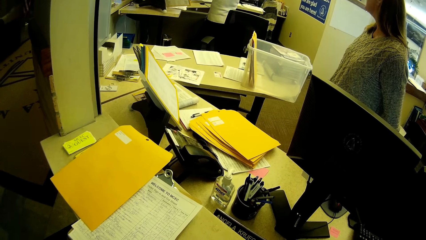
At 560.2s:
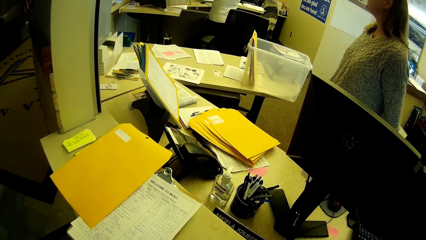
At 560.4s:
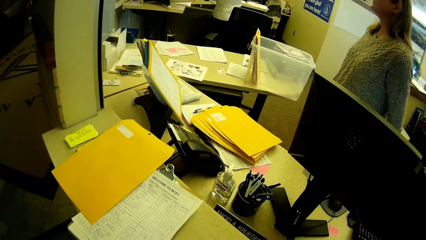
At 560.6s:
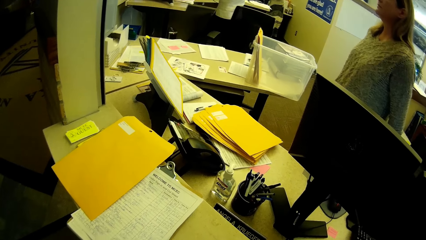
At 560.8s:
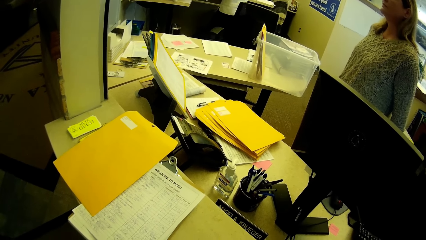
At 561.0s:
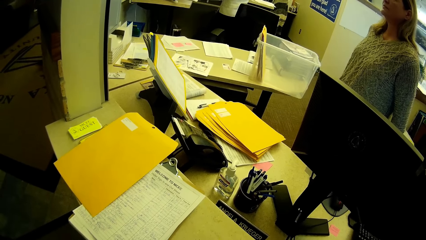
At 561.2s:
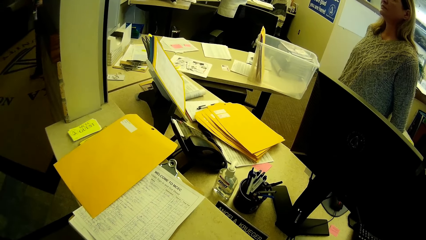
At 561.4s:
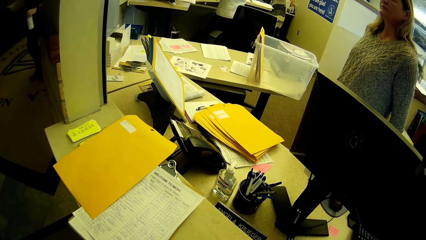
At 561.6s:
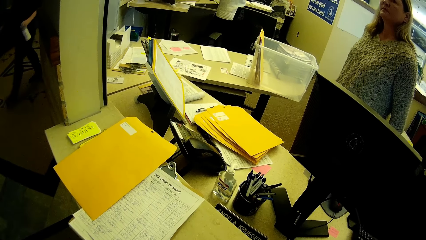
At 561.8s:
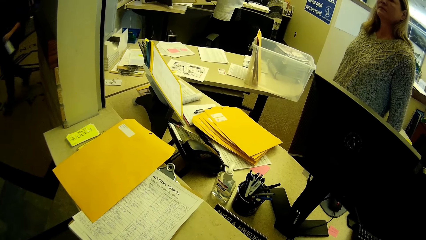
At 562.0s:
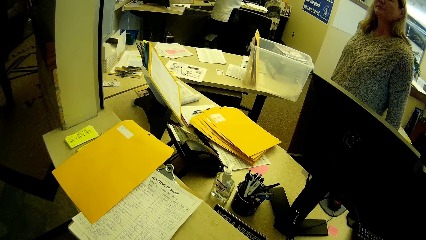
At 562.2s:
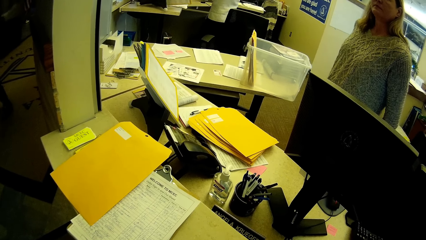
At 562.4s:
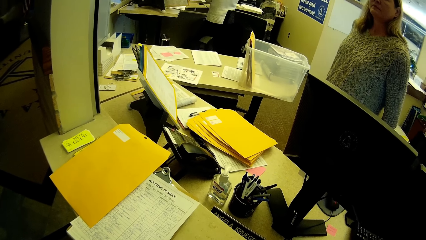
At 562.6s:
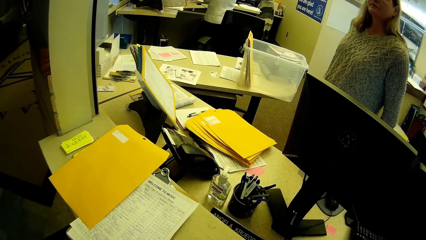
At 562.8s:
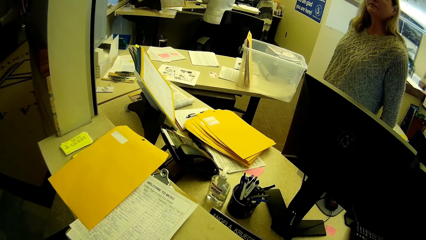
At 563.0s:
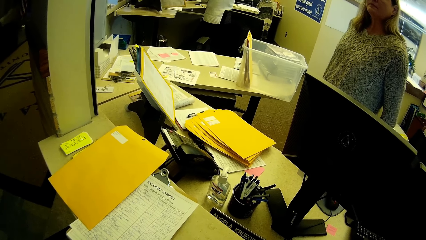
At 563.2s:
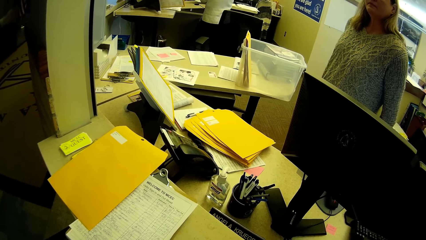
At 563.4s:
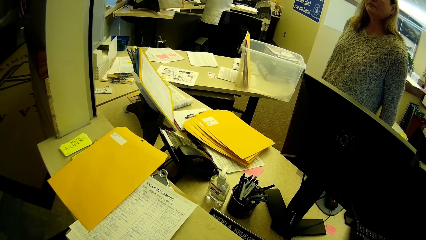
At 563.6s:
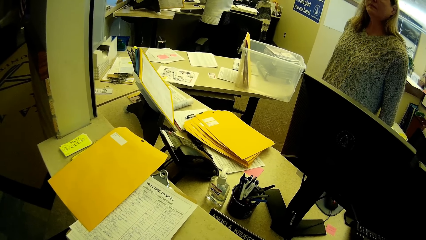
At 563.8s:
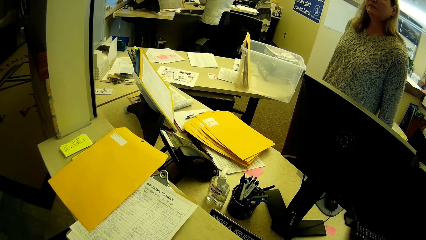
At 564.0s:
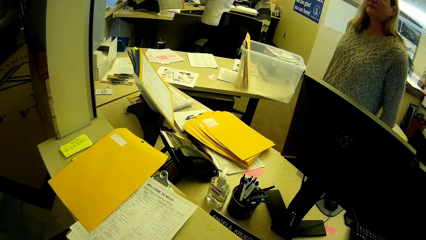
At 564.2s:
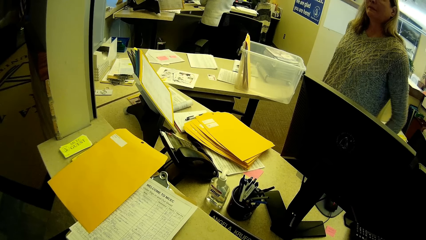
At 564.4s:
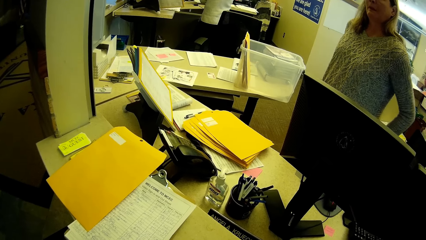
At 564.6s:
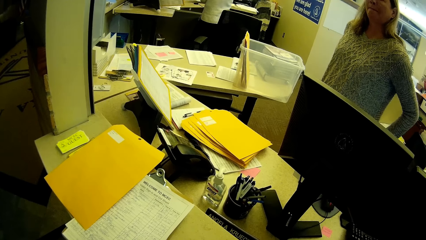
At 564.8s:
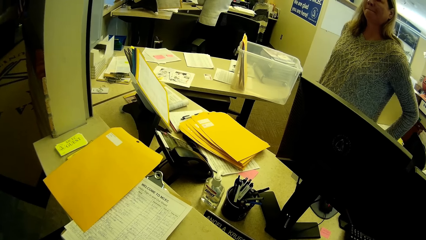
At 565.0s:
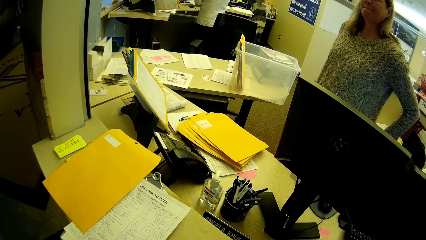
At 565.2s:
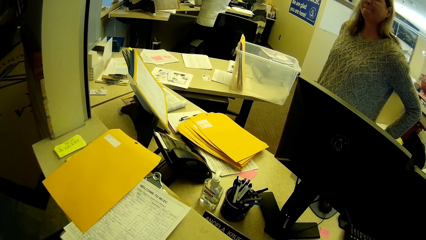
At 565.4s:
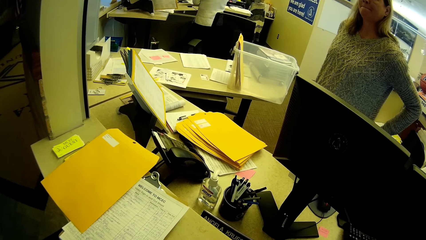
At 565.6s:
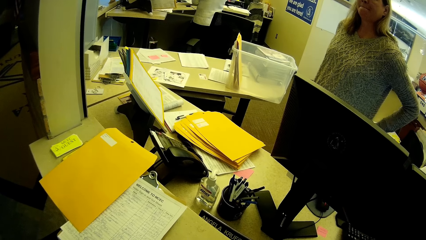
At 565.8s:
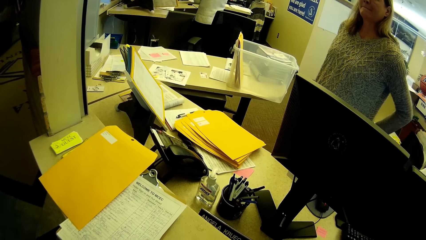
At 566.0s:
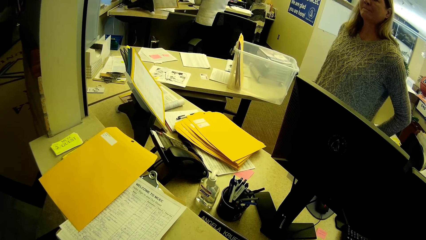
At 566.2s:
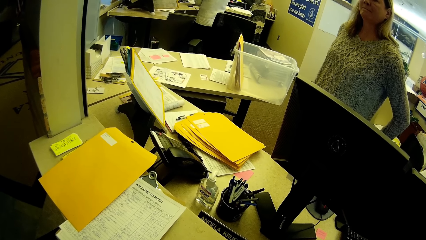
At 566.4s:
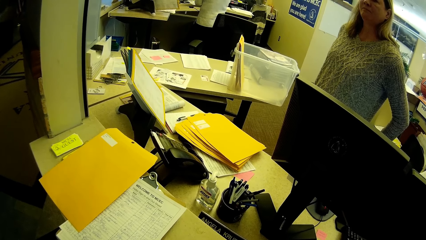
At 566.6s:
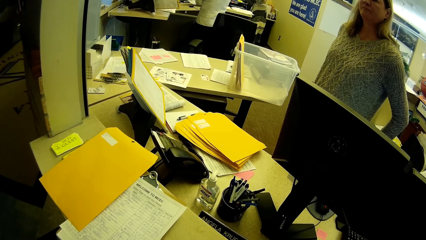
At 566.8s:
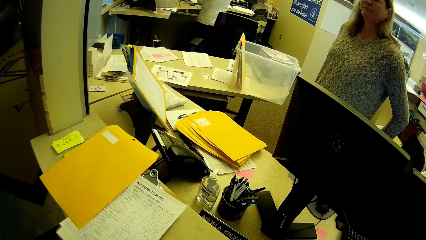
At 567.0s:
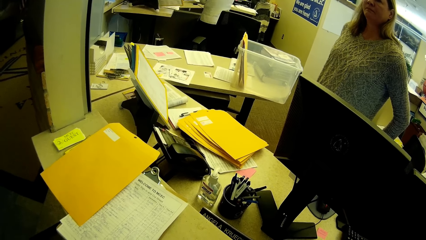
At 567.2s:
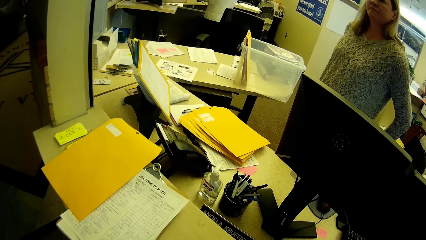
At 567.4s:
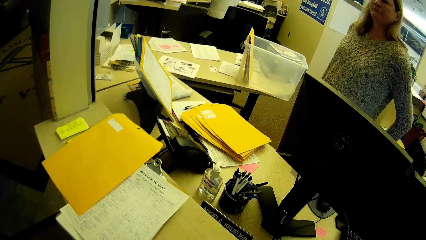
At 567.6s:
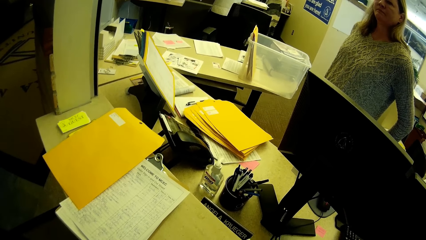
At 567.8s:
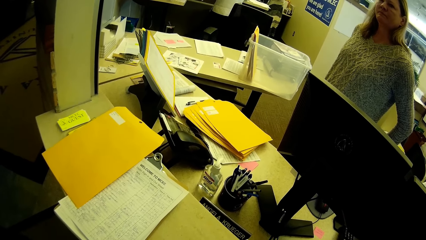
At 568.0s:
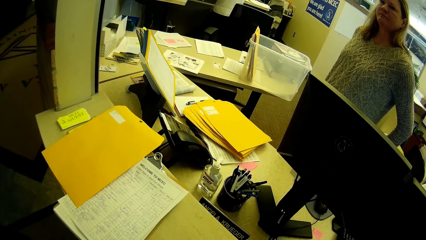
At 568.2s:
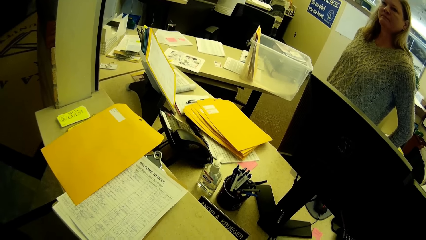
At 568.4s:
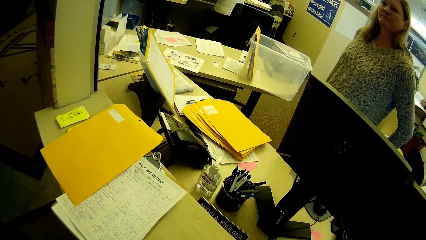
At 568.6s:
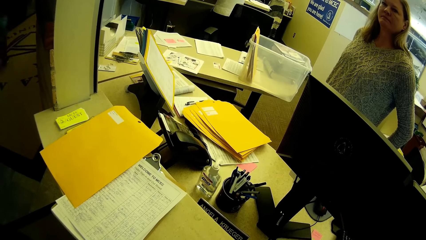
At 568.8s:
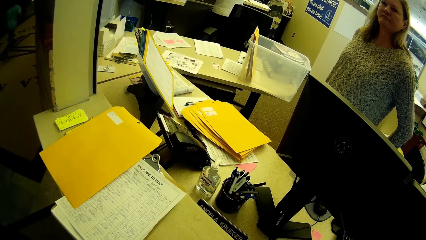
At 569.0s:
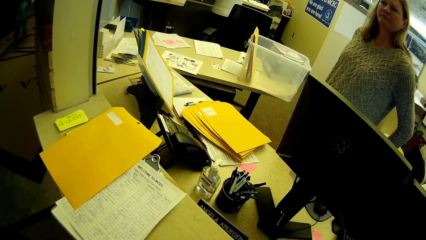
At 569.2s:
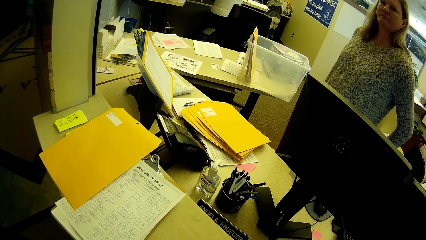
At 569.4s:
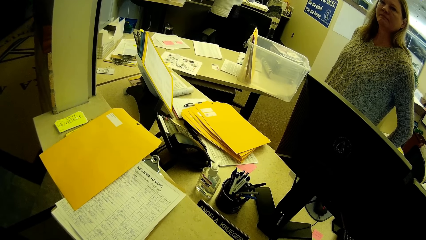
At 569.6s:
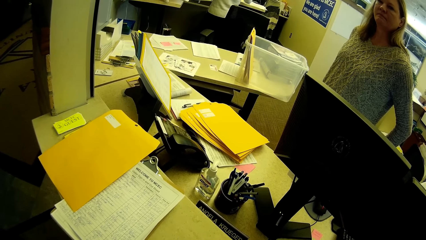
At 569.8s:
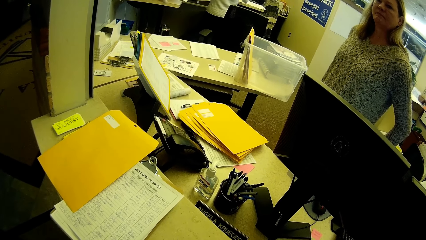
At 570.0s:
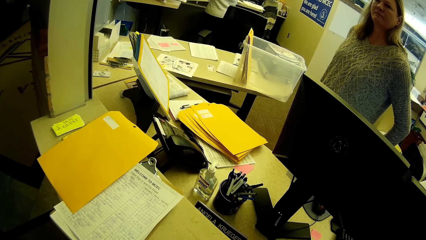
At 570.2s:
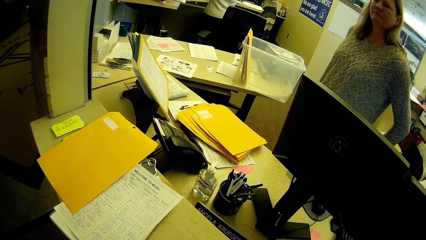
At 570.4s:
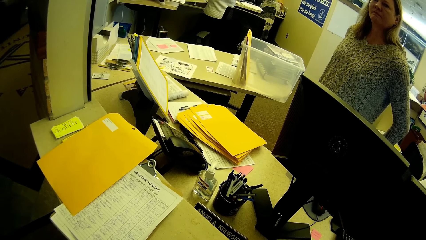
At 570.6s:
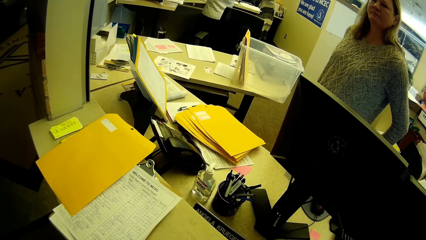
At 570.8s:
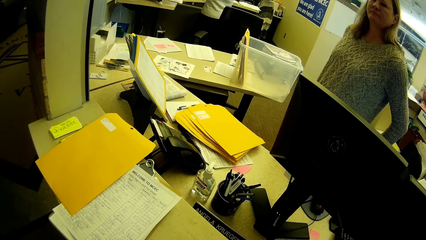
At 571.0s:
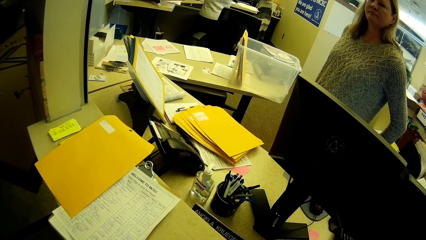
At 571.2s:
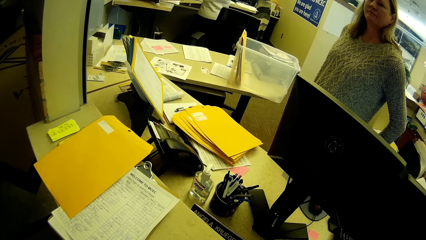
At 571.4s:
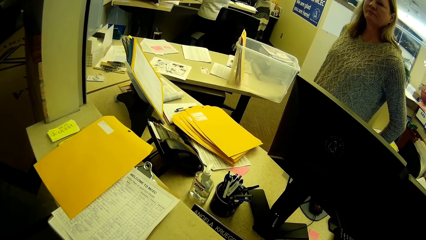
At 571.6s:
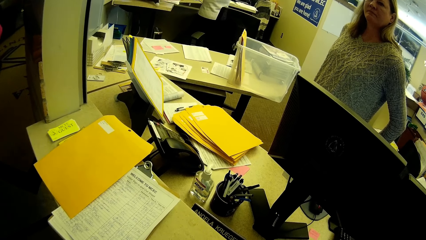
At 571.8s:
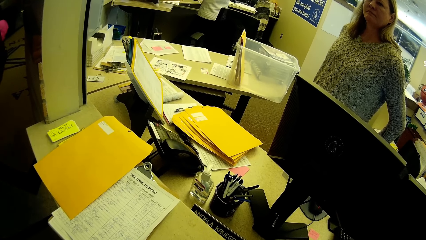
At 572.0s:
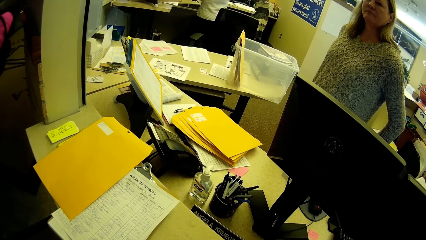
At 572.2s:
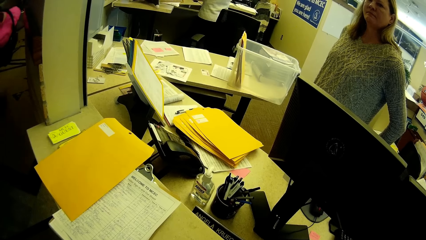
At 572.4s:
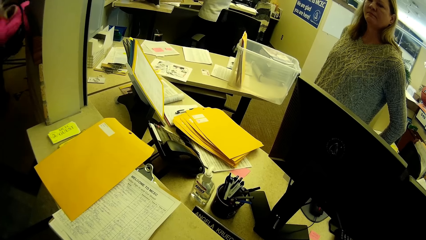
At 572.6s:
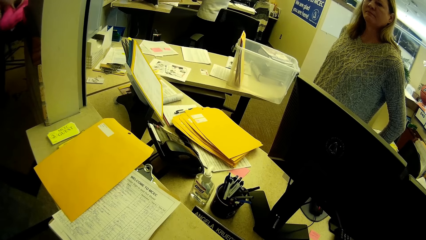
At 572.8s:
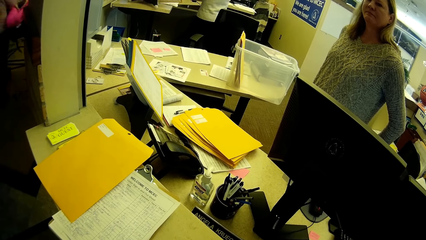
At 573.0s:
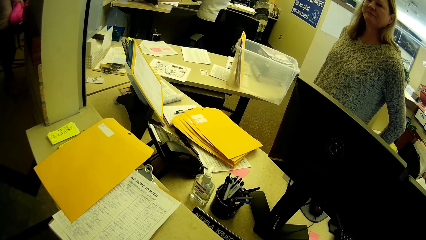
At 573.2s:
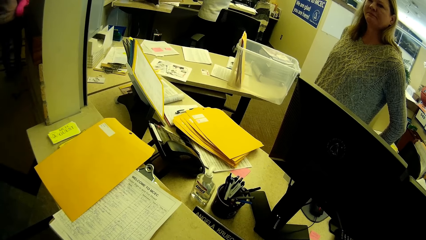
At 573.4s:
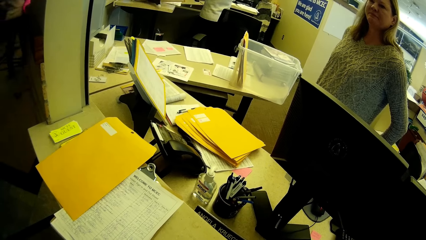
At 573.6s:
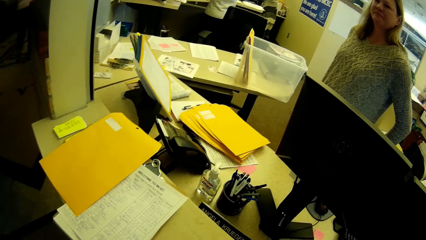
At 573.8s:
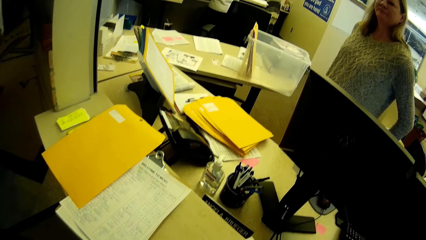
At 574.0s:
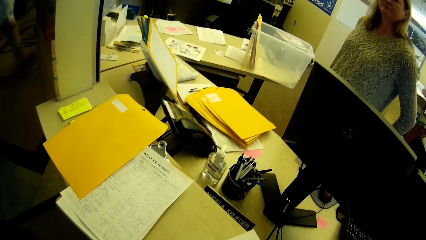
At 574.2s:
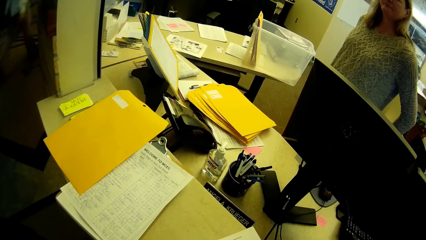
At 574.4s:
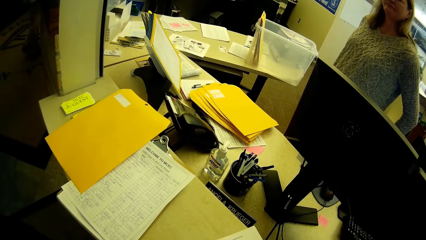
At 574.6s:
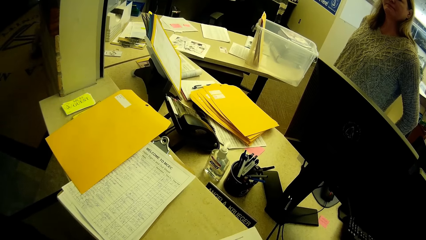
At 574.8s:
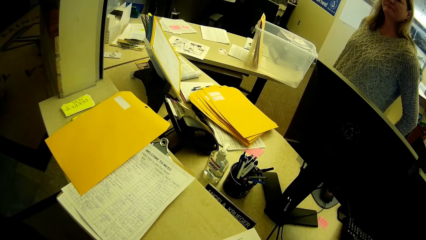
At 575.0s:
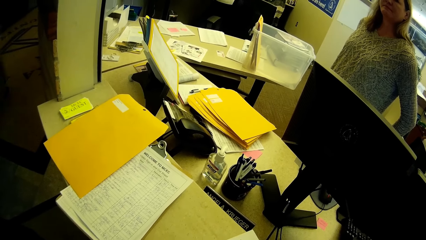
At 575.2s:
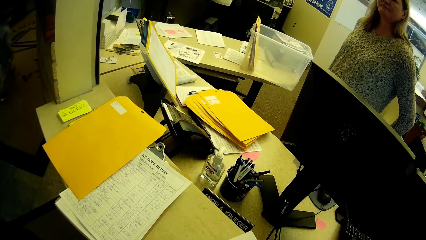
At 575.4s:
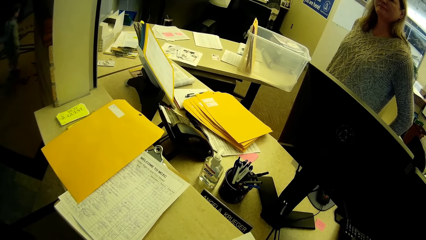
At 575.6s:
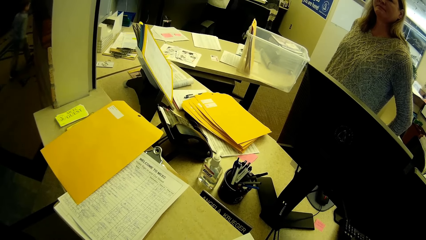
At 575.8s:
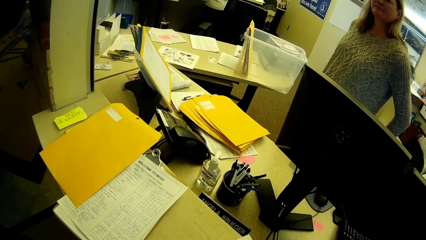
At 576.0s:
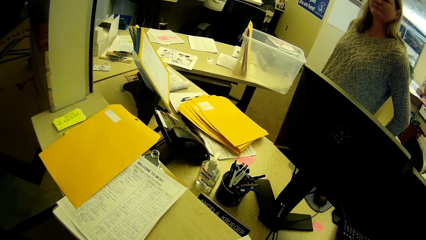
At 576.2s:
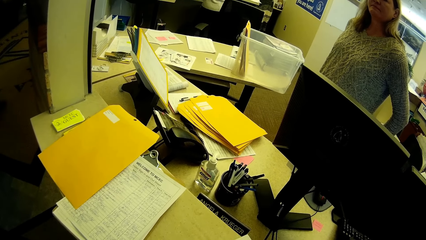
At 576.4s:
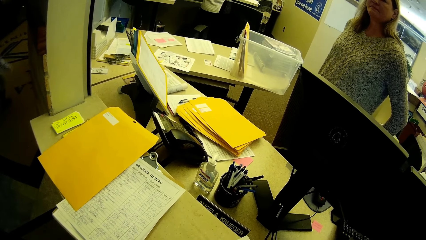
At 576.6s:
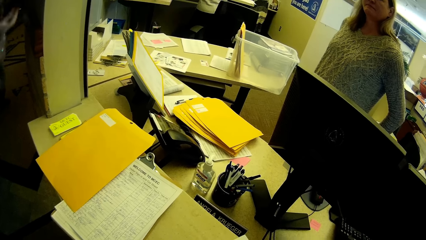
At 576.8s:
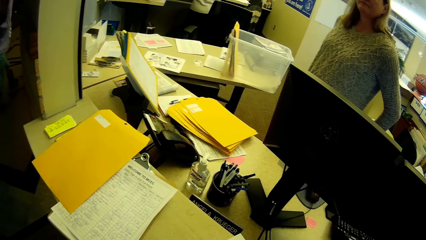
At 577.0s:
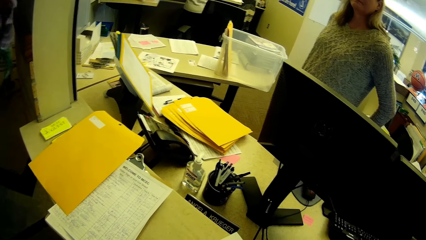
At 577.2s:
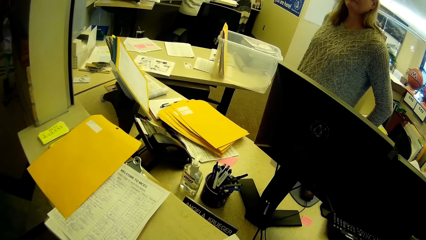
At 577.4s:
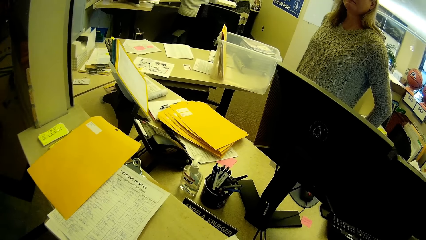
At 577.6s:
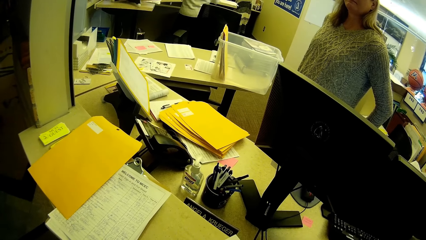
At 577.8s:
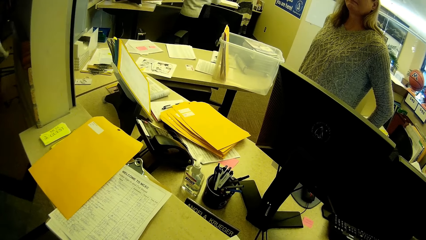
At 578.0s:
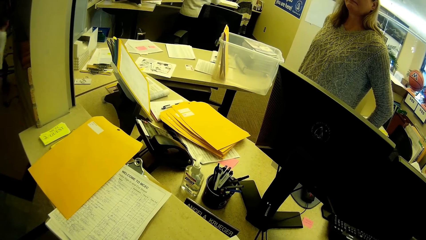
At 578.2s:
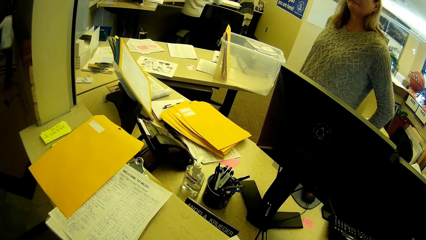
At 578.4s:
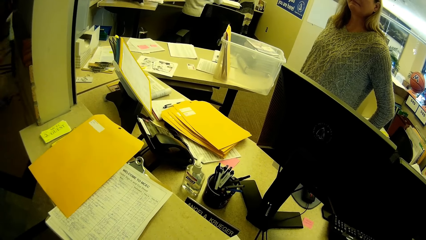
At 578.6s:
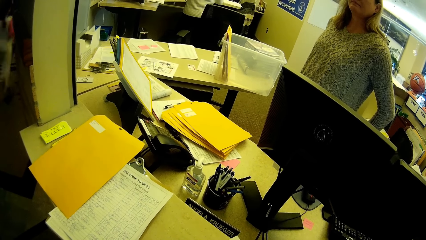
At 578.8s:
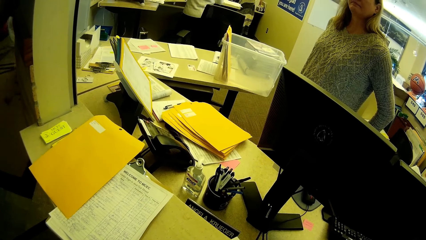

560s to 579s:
A woman looks around the office. The woman moves her hand around her waist.
